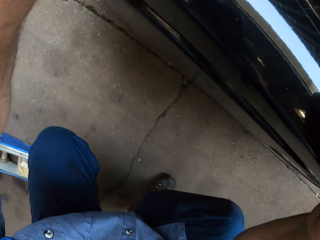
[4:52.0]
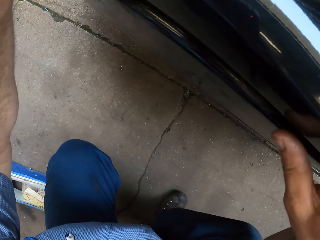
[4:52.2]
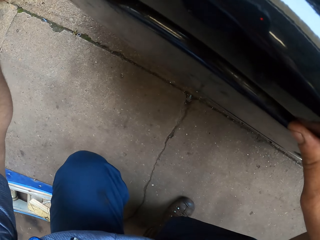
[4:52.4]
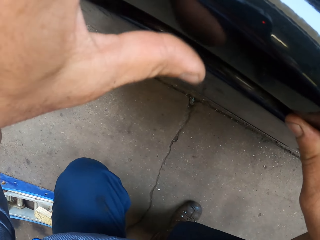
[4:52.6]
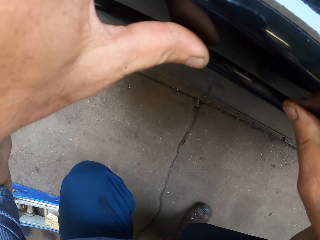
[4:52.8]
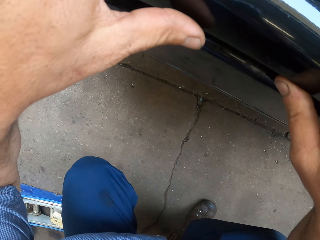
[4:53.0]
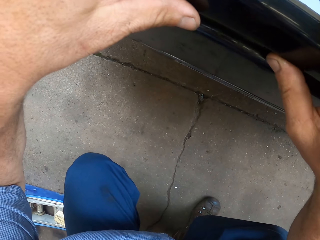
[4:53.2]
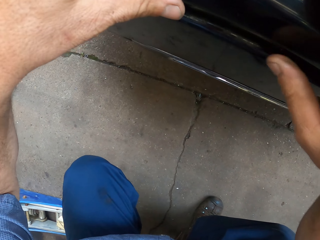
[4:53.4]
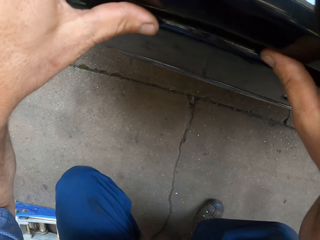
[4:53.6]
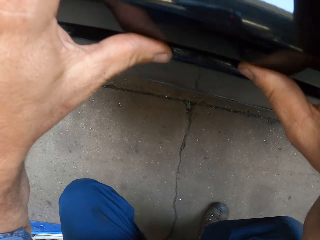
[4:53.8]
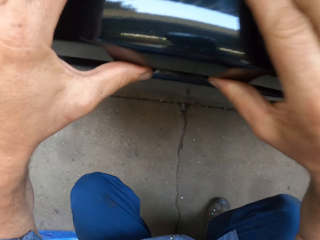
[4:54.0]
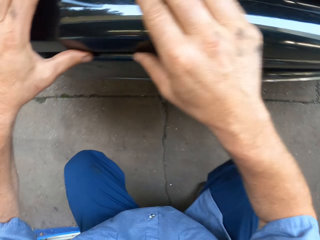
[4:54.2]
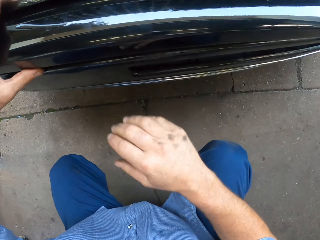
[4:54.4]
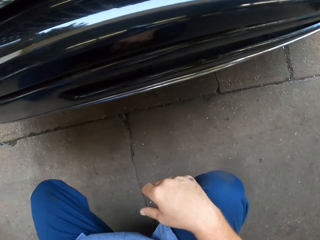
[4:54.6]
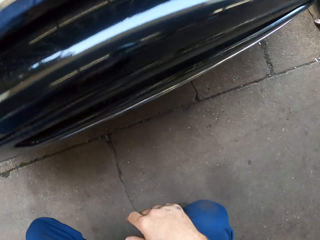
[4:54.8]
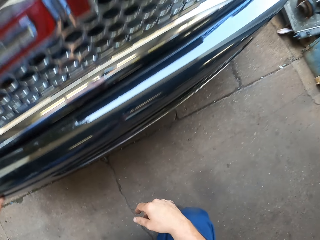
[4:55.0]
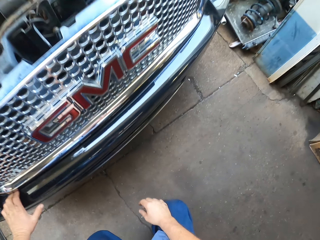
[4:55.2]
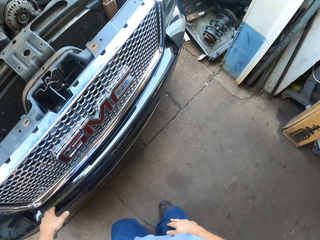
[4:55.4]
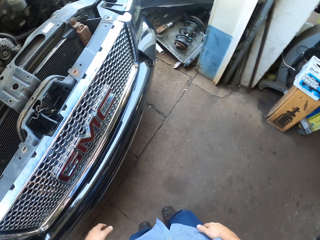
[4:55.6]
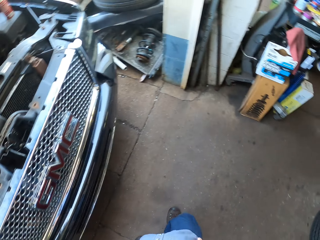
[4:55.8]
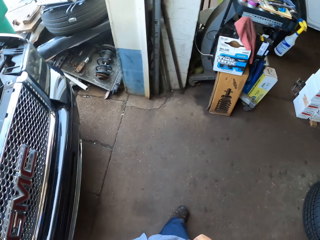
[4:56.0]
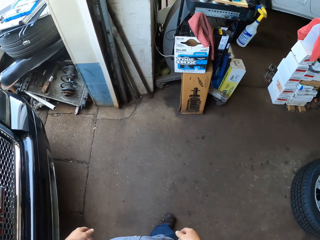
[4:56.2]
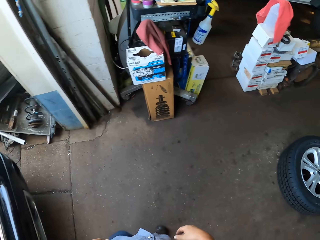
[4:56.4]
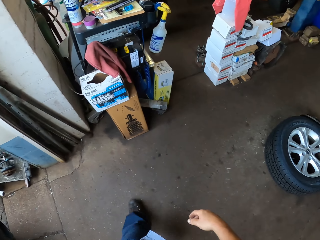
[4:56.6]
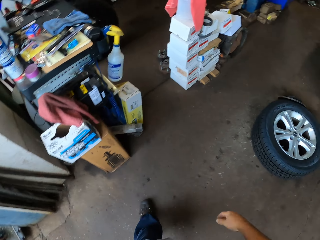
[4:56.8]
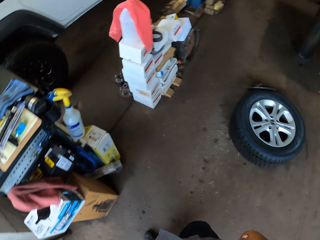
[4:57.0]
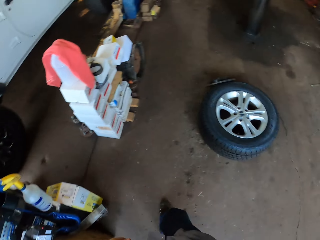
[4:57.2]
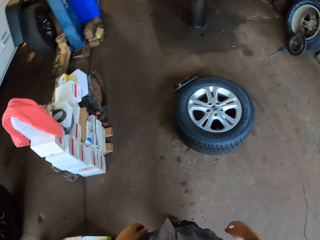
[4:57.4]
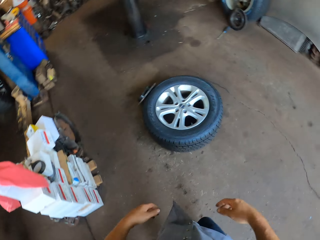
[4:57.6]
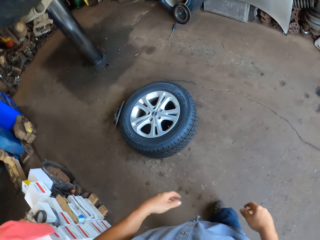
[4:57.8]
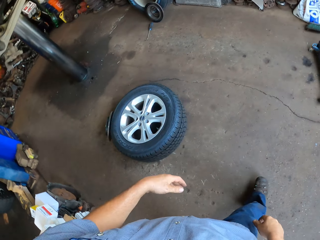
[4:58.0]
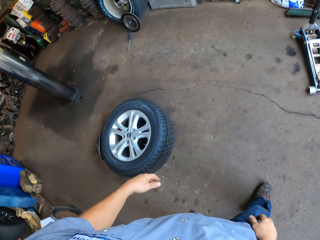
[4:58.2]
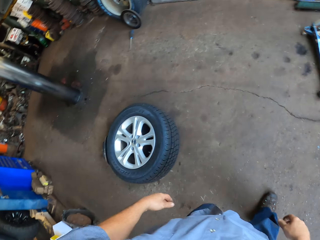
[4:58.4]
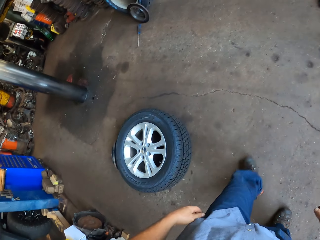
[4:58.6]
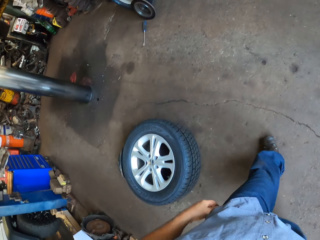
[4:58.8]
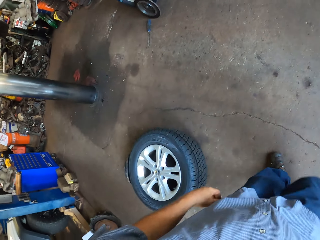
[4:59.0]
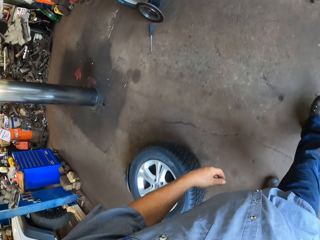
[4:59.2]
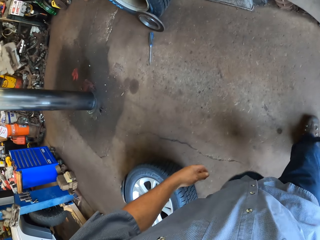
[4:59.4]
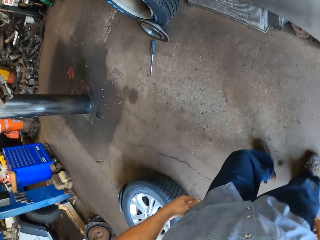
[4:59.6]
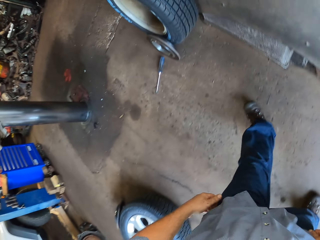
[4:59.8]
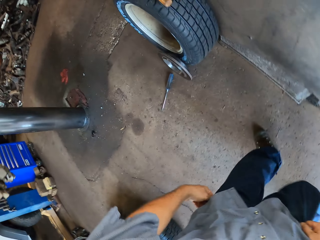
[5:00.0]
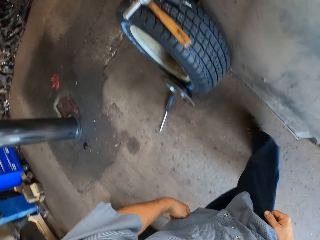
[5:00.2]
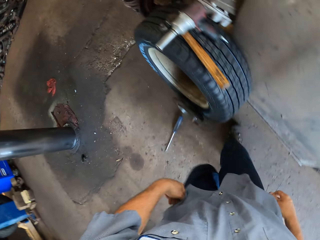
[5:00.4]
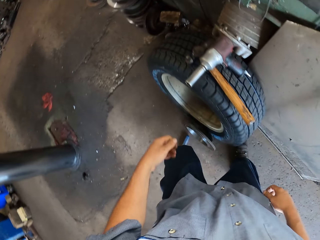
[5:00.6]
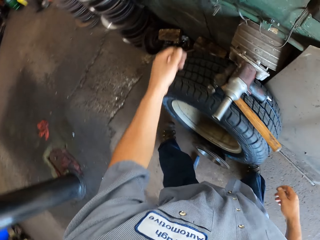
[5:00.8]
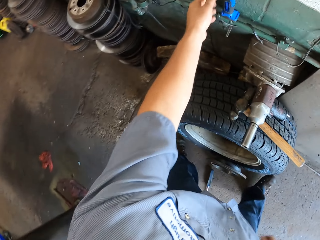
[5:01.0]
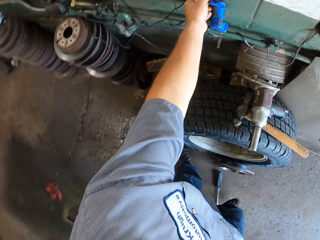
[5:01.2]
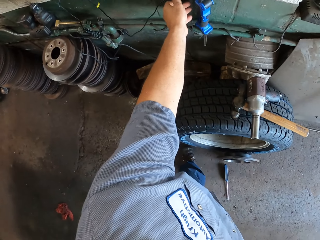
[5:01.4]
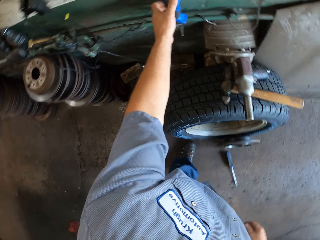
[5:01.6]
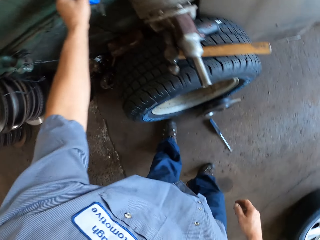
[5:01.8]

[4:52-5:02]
The camera wearer holds the car with both hands. They press on the bump with two thumbs. They release the hands from the car. They walk around a garage.

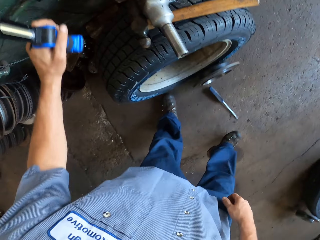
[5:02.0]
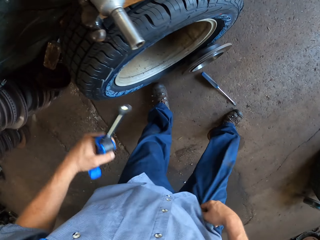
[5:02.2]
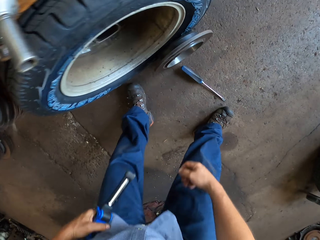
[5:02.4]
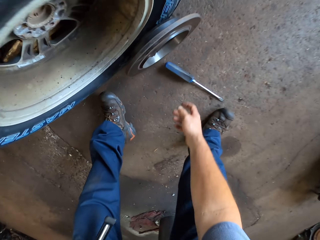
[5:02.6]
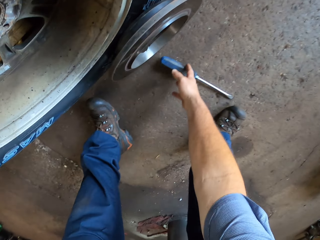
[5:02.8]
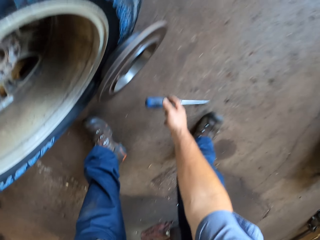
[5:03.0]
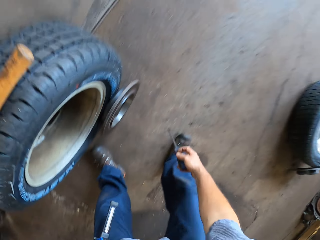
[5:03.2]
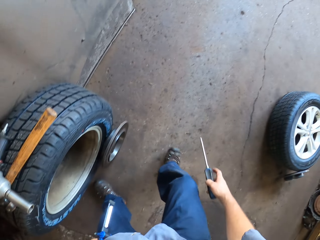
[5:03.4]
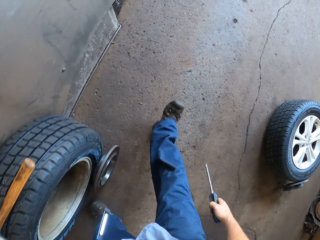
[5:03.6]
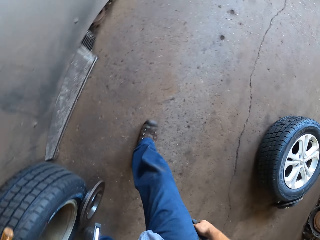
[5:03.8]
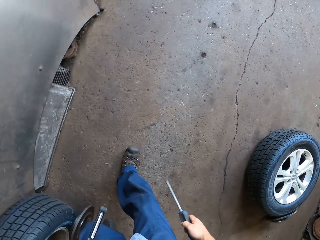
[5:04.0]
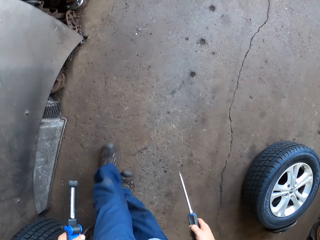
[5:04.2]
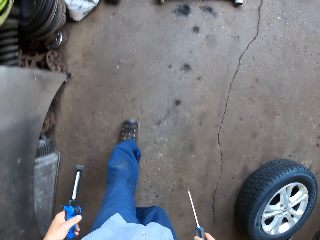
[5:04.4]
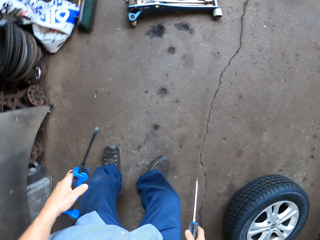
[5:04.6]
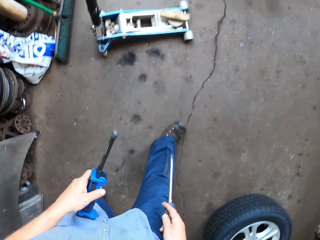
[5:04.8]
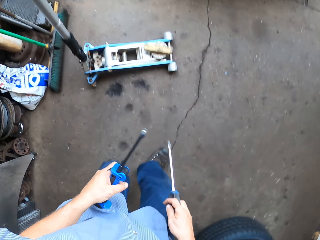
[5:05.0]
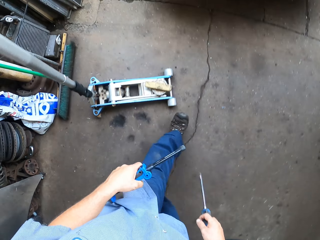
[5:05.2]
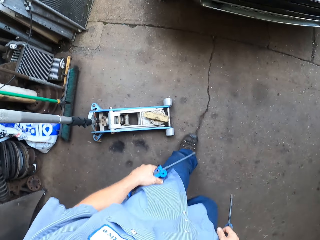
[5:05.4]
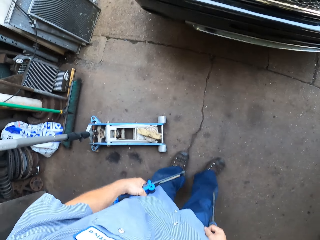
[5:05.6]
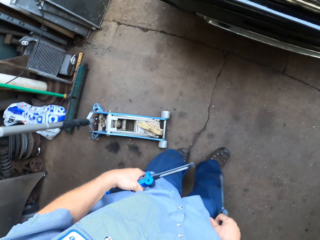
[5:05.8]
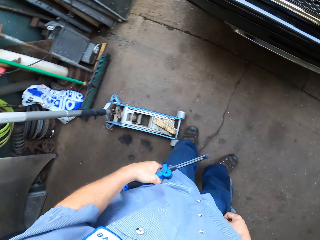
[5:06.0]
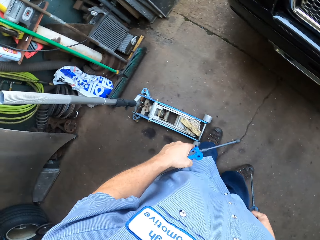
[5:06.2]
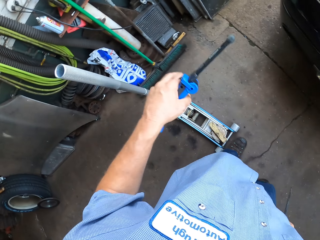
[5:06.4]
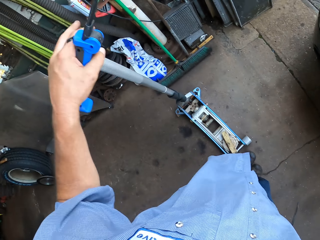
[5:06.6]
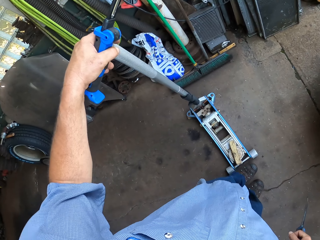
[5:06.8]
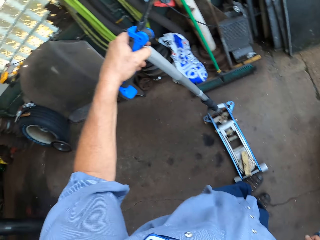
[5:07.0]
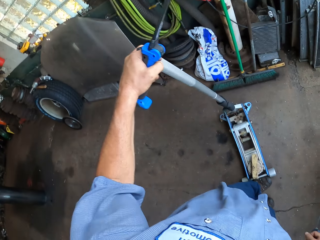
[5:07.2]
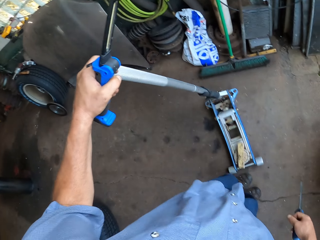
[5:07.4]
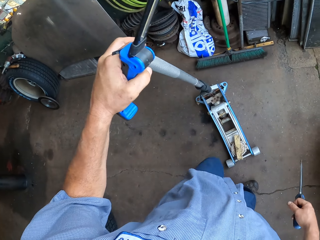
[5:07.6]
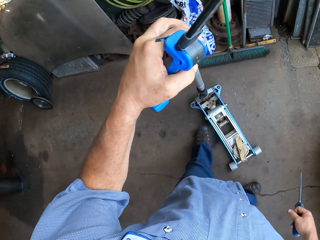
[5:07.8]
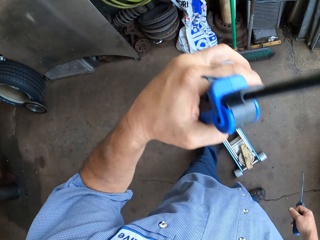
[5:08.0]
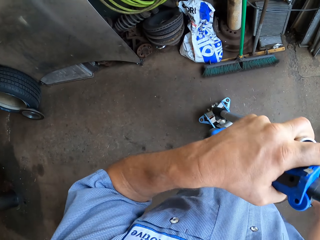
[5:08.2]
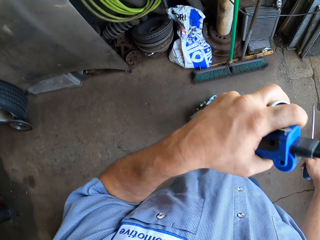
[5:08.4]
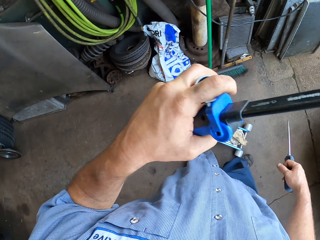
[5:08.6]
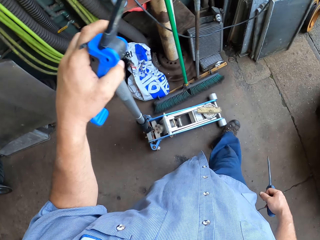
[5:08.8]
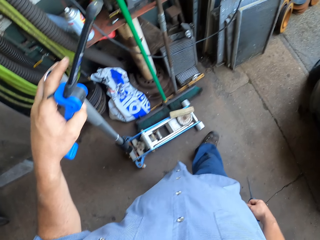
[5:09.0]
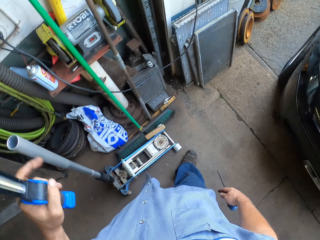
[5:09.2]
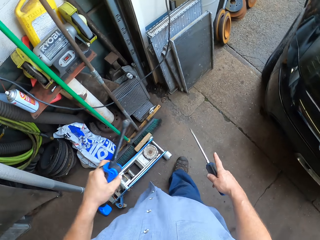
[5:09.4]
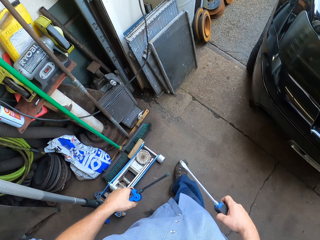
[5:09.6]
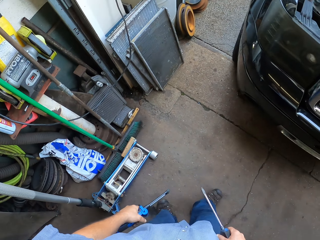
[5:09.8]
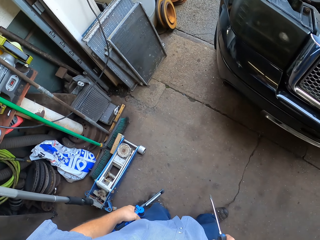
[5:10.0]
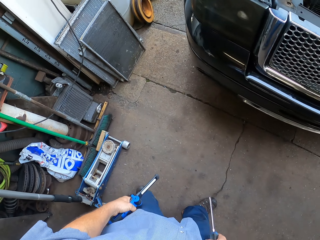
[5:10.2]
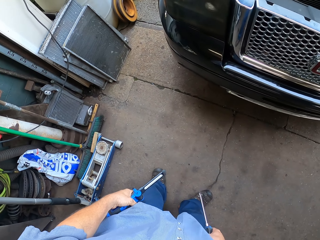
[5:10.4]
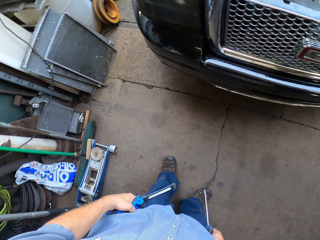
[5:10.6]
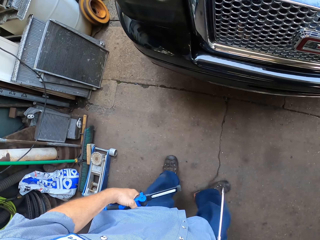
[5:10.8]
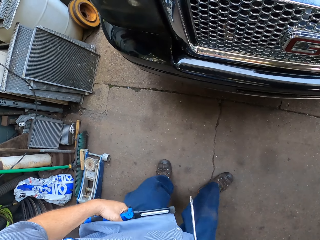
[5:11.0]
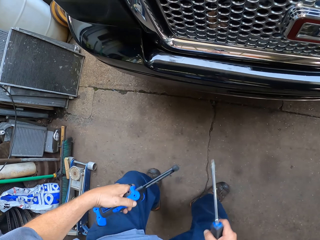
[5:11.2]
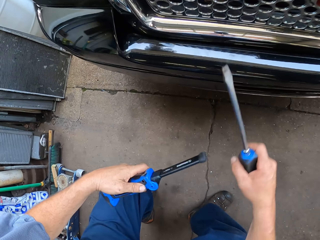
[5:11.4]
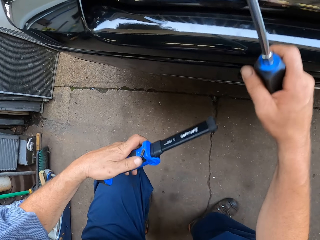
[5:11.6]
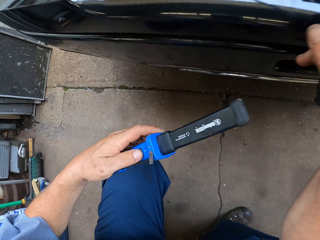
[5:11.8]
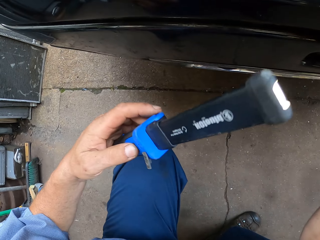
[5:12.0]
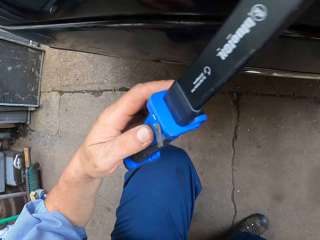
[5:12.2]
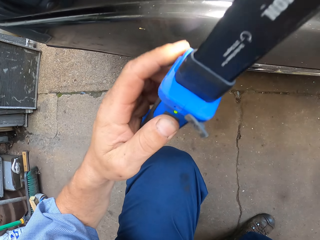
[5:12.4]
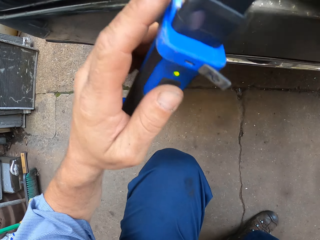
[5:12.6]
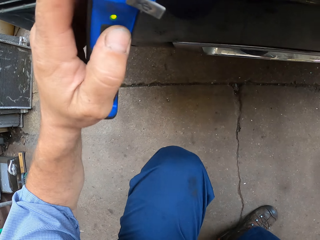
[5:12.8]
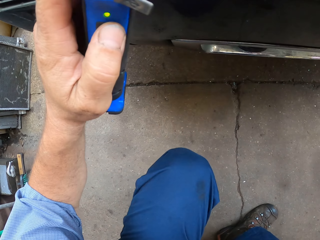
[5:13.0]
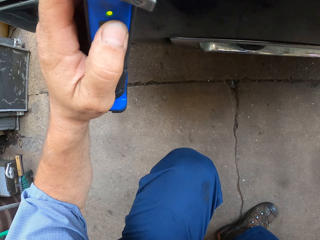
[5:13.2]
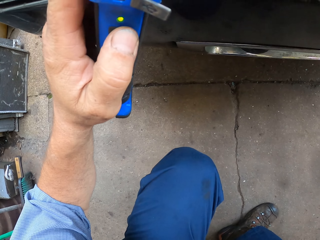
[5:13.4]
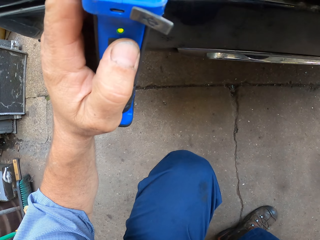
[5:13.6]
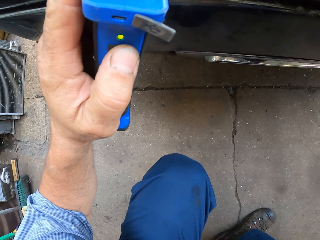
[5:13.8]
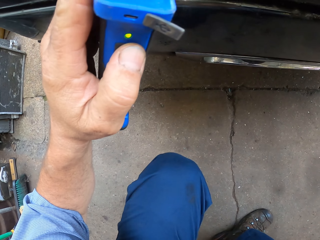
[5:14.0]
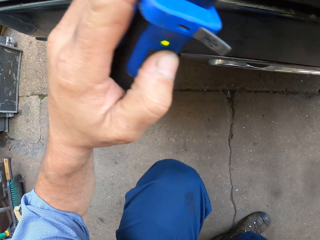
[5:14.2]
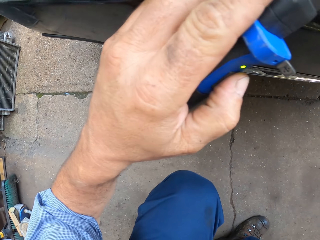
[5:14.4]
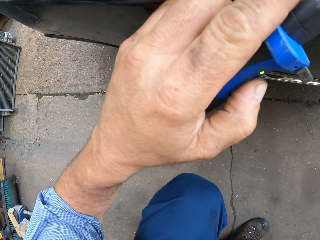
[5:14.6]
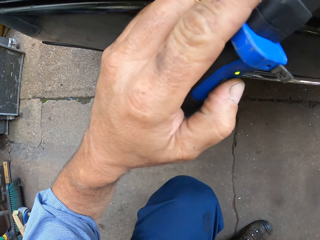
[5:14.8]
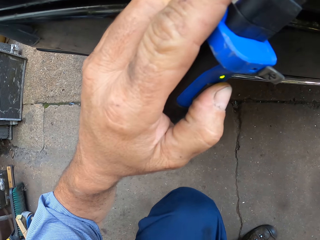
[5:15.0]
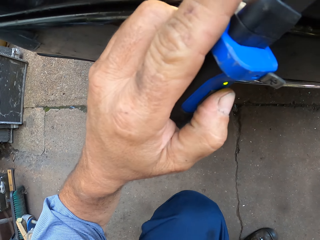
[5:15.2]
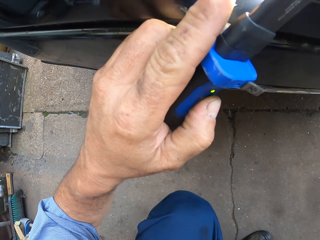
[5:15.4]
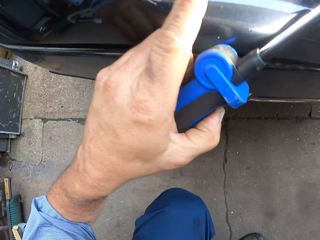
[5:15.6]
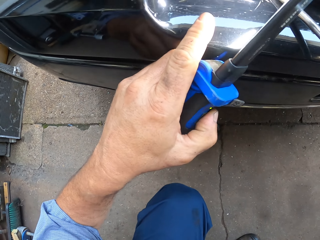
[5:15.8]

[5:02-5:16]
The camera wearer picks up a flashlight with the left hand. He picks up a screwdriver from the floor. He walks around the garage. He holds his shirt with both hands. He lifts the left hand up. He moves a cart. He moves a tool aside. He moves forward. He lifts his trouser up. He squats down. He lifts up his left hand. He places something on the car.
